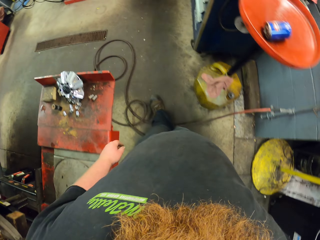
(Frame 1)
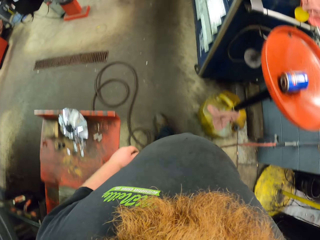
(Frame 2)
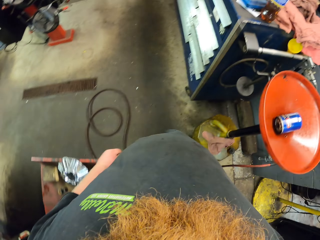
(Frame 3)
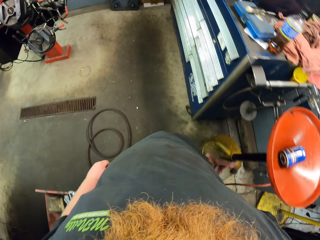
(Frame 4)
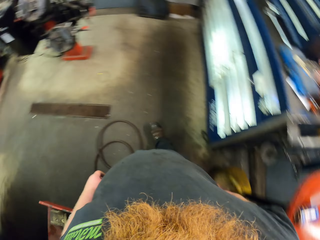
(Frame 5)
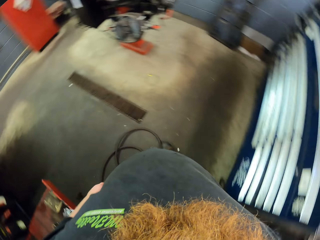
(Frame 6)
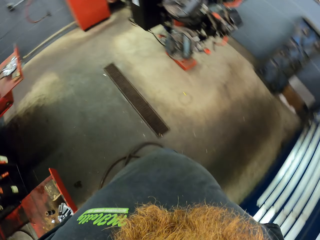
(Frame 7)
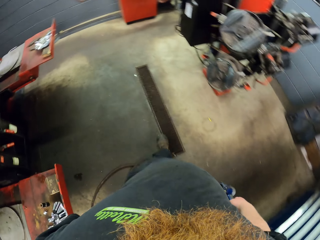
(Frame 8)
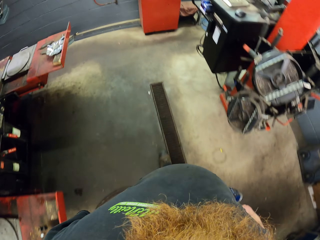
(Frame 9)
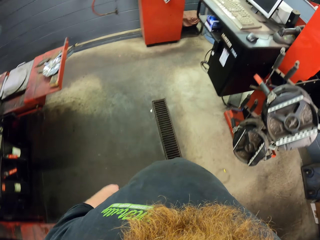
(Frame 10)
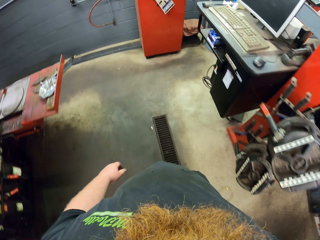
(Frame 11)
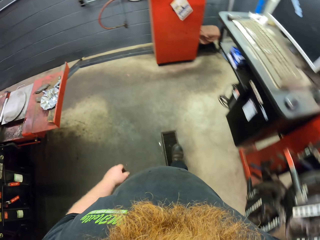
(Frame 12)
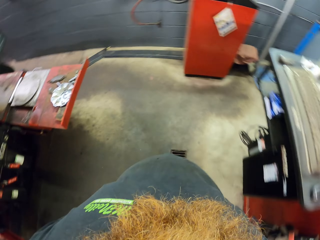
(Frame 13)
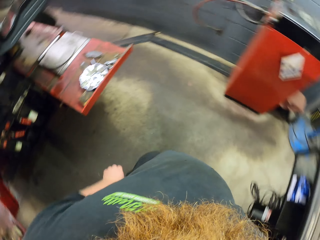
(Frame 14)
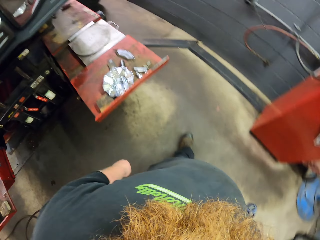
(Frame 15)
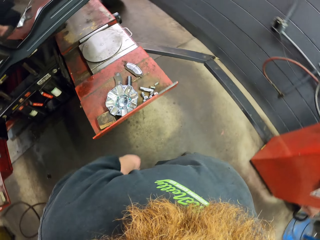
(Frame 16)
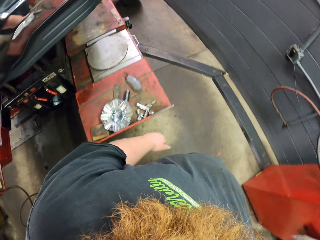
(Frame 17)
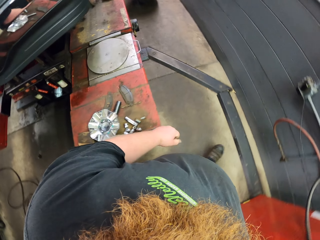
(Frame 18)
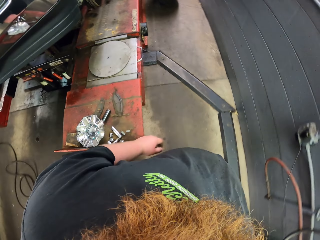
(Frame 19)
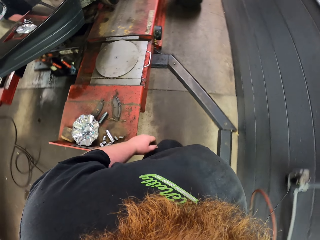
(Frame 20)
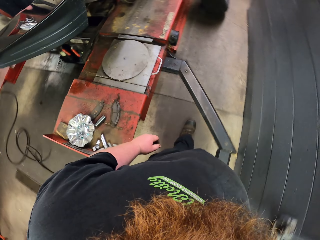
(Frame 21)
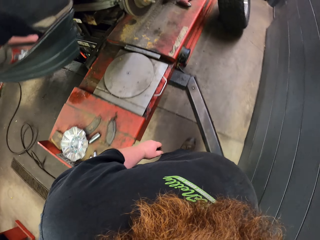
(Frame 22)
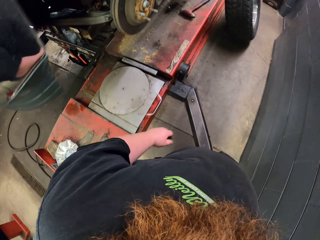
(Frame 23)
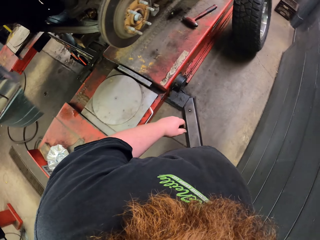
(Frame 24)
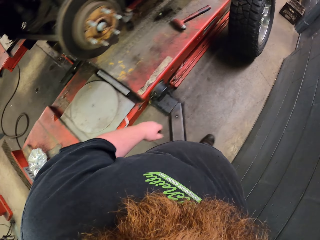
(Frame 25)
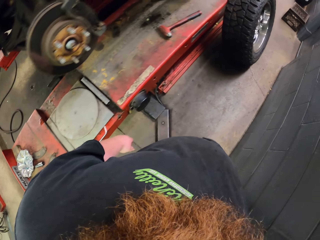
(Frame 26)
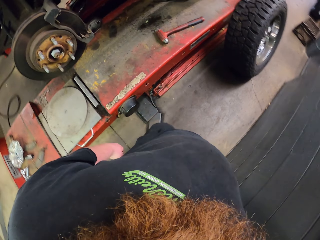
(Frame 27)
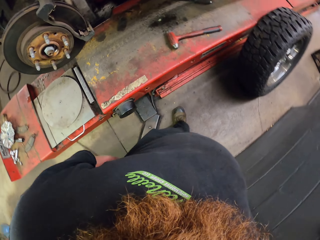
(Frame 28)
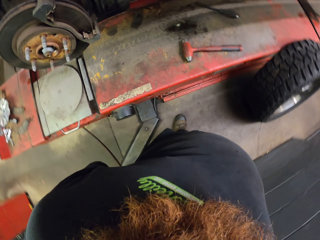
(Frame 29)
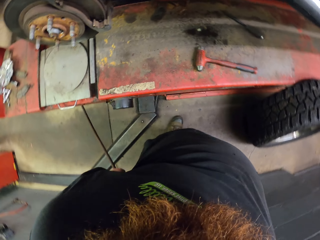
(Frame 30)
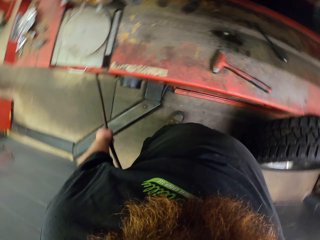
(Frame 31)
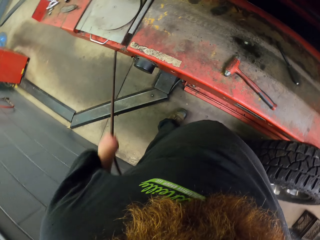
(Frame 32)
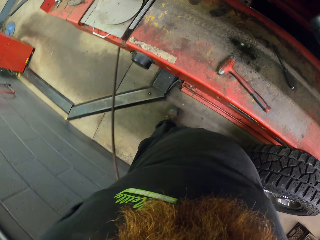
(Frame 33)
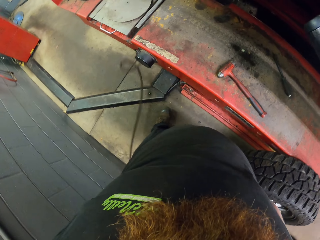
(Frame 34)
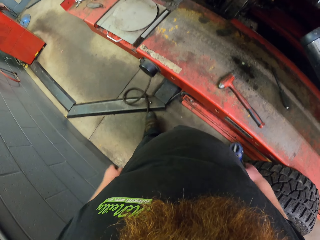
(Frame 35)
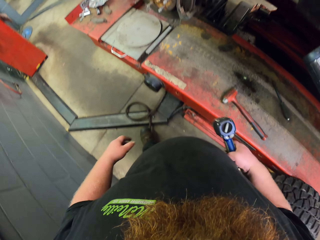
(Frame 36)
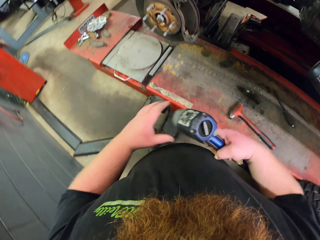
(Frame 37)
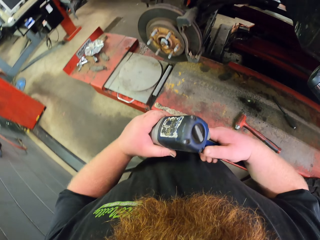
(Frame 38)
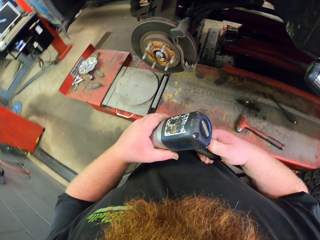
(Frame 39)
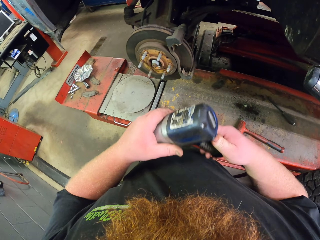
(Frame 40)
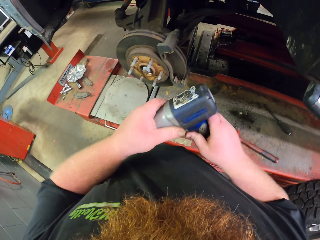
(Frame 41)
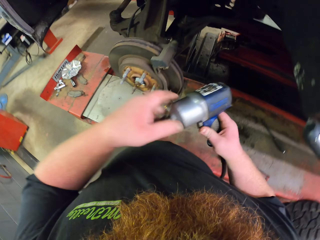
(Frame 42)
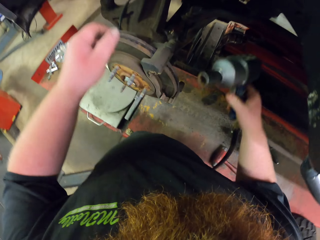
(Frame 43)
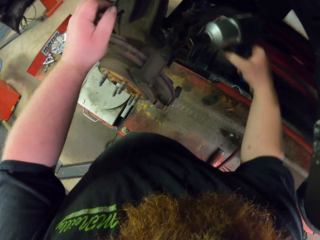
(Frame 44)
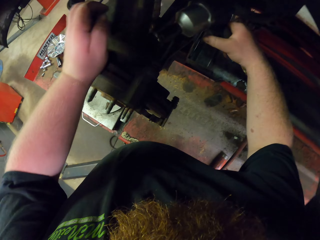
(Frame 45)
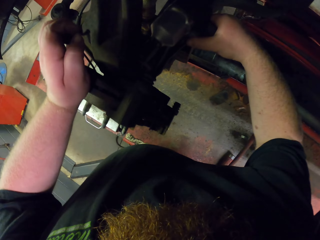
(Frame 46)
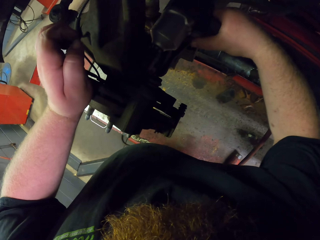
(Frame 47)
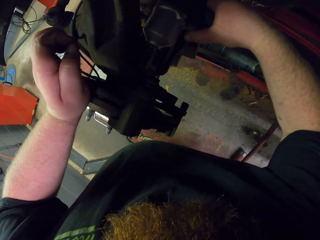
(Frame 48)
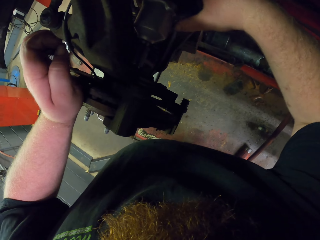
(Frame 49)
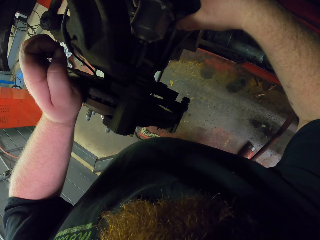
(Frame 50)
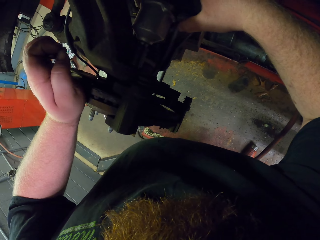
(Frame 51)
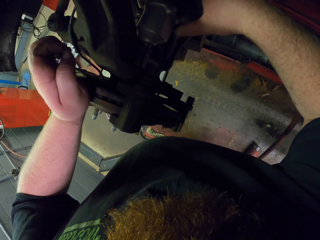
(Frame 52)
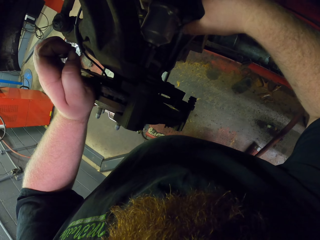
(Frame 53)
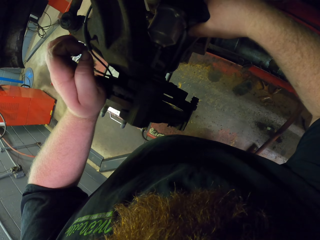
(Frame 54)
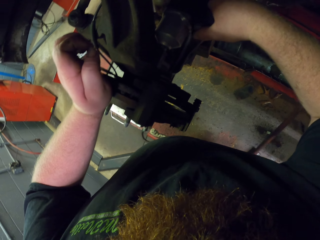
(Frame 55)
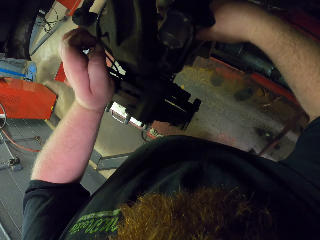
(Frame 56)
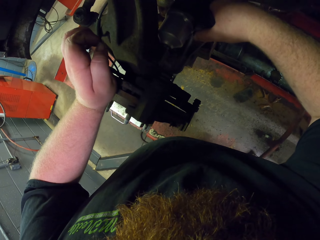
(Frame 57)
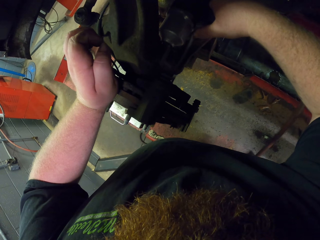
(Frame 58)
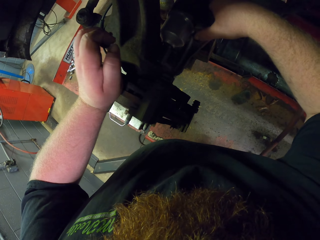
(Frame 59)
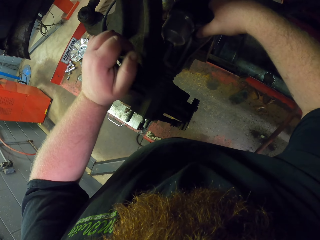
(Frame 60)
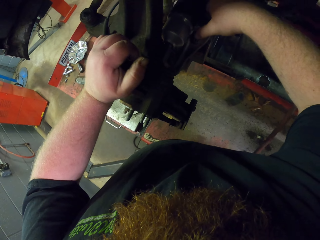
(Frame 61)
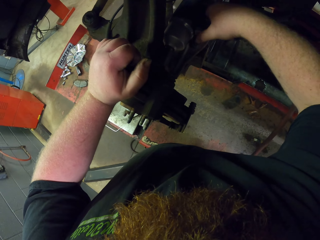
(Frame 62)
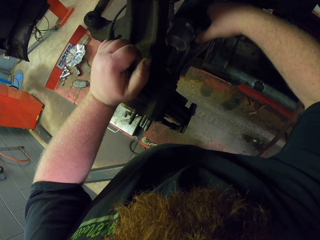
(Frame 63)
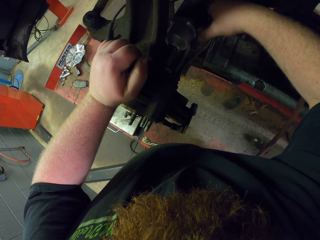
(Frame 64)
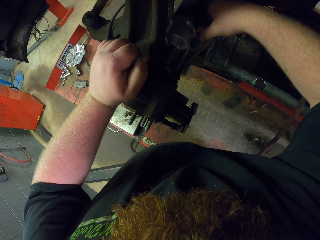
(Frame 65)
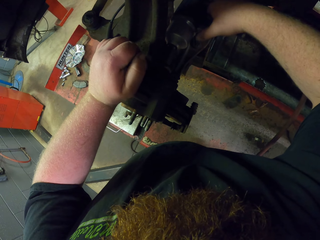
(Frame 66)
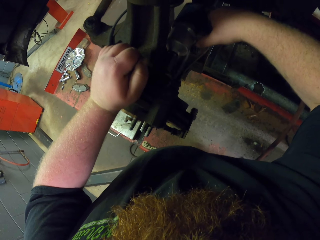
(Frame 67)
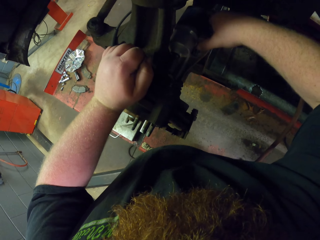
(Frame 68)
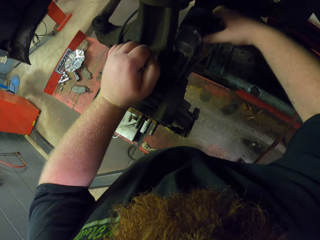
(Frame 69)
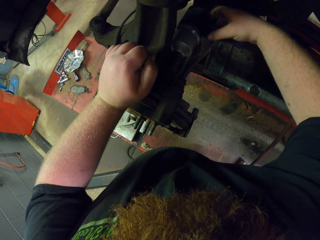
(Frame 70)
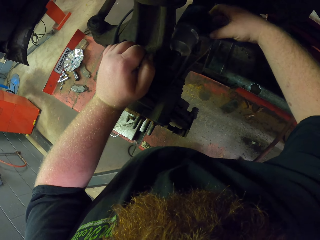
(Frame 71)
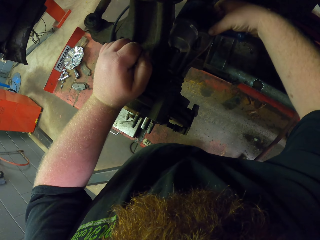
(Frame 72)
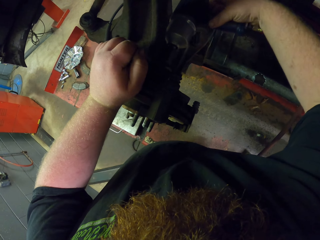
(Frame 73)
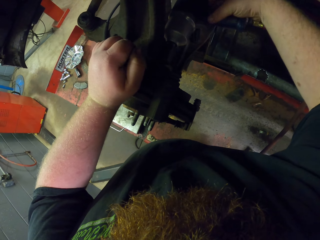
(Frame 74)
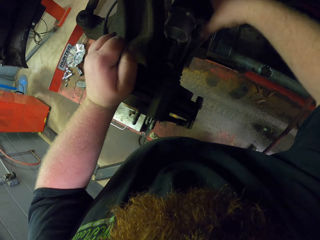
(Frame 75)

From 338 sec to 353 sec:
The camera wearer walks right, walks left, and walks to the other side of the vehicle. They place the nut gun on a nut and bolt inside the vehicle. They pull the nut and bolt.

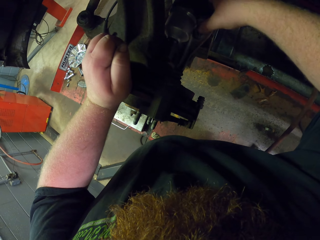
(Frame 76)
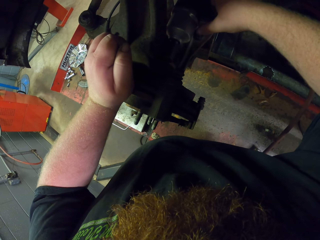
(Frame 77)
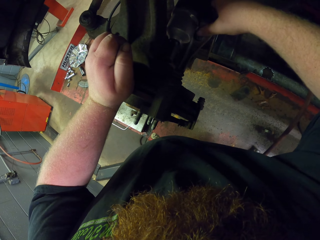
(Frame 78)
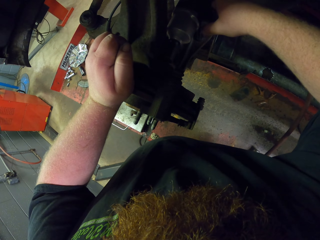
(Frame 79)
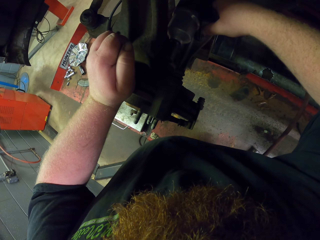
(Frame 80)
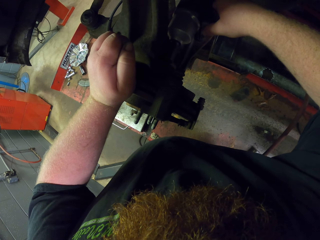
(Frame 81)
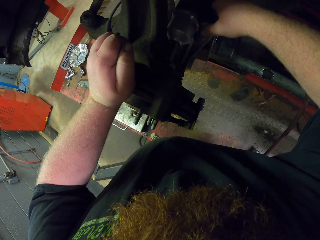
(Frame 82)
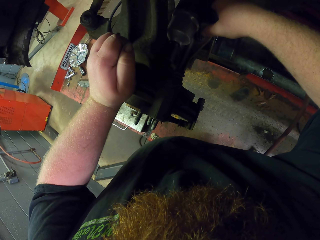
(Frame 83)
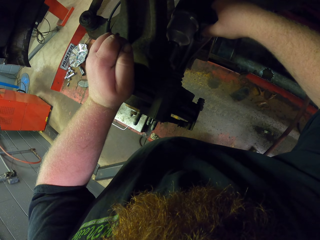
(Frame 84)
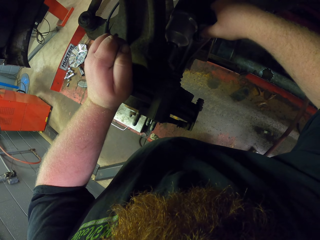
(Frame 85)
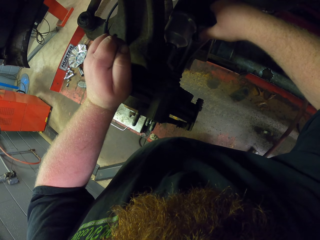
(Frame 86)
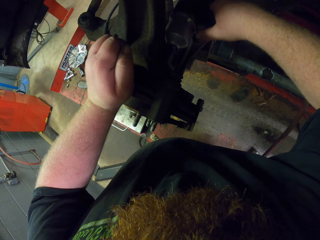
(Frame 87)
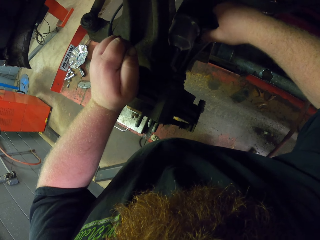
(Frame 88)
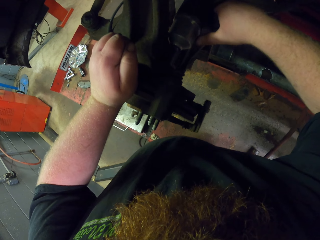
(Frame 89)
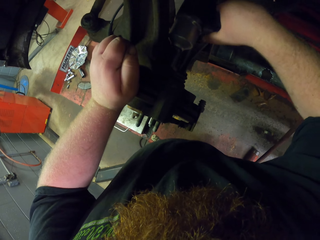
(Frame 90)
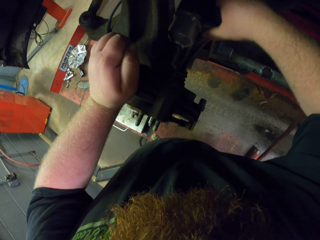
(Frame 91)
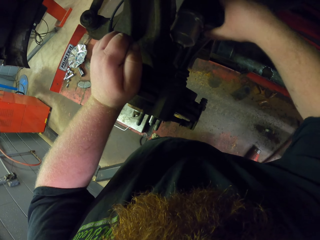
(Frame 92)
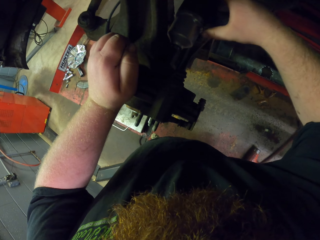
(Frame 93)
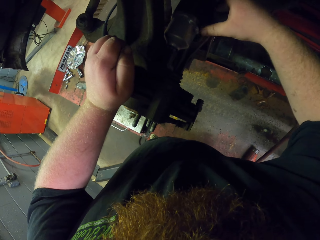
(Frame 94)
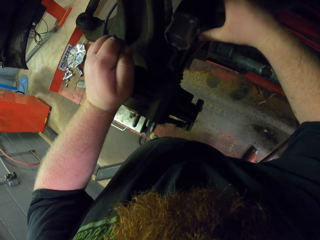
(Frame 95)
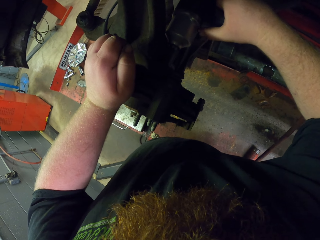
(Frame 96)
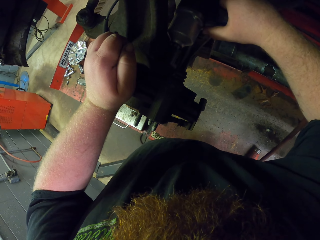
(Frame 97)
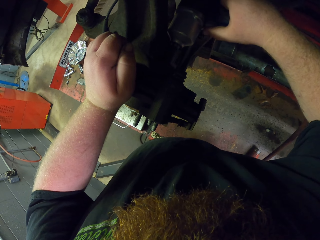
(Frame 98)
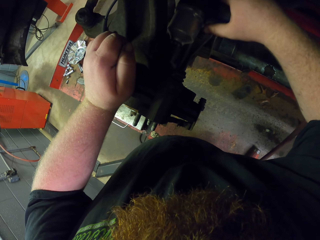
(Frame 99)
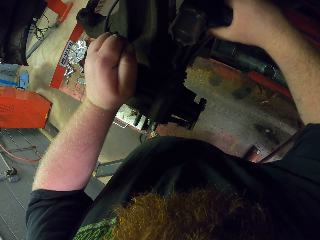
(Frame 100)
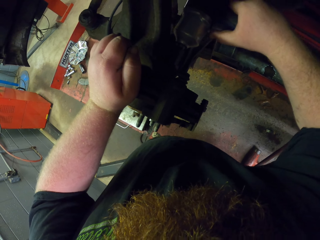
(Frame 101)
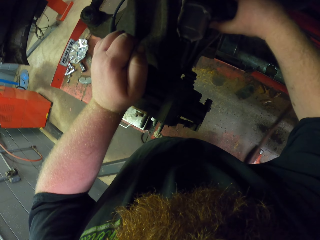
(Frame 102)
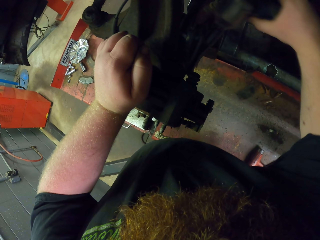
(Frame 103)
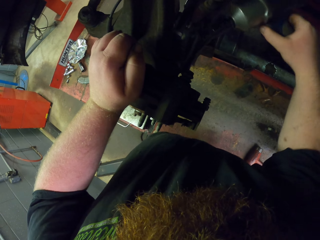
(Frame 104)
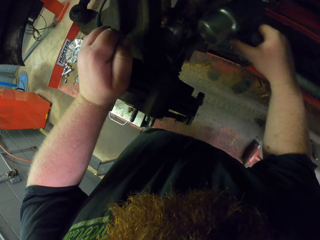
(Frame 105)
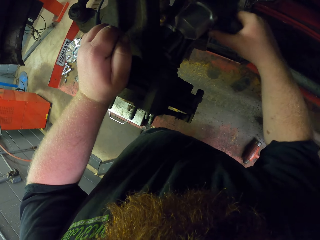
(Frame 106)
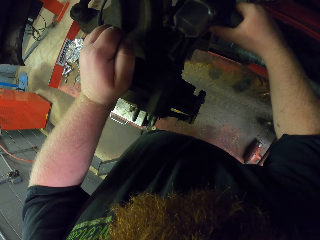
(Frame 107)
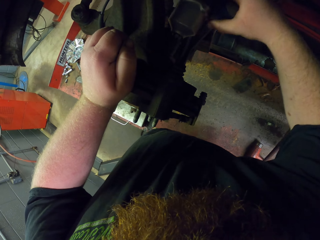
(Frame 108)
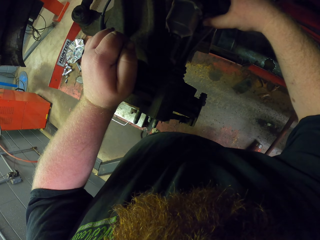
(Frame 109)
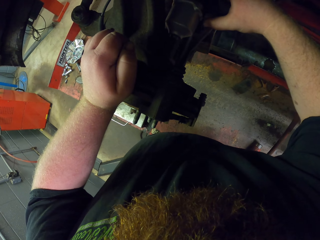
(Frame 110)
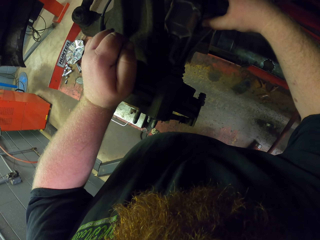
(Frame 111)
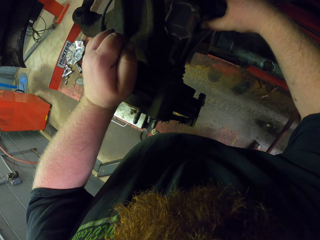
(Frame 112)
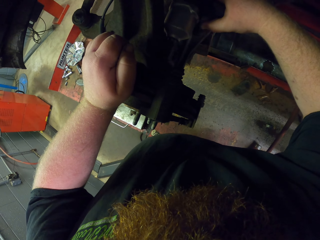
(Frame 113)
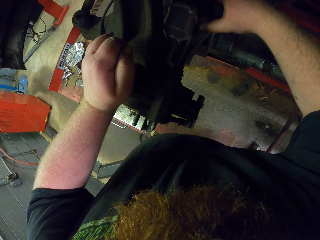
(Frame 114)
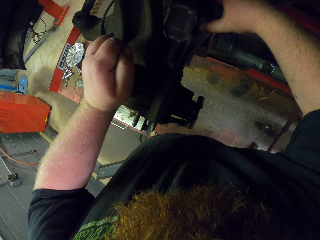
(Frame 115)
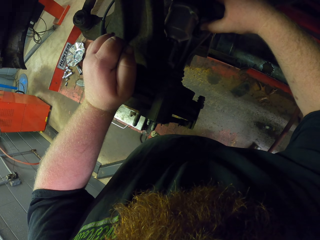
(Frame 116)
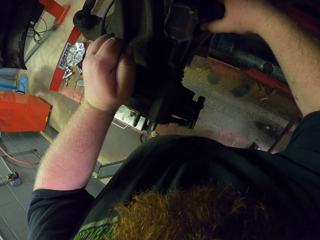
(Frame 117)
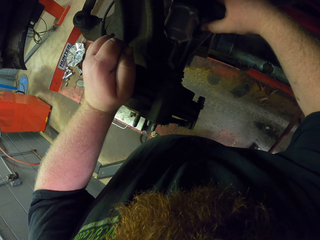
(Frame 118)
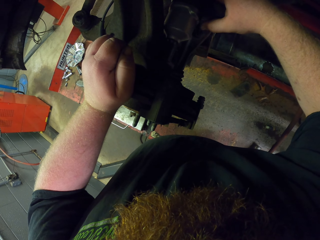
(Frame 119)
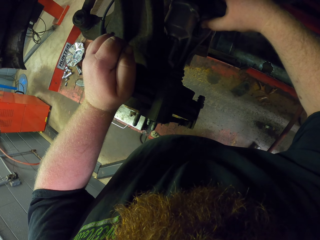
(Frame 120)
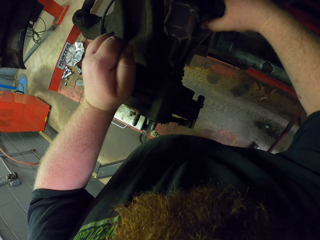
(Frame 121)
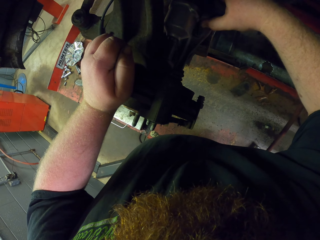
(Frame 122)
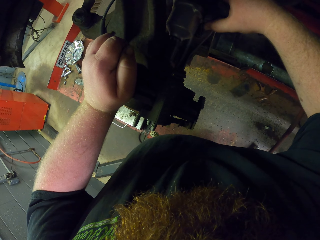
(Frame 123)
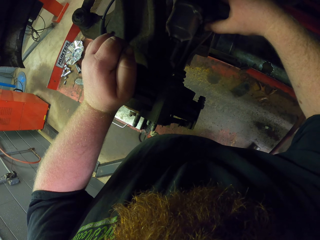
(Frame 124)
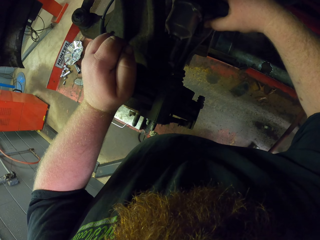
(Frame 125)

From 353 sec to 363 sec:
The camera wearer loosens the bolt. They place the nut gun on a nut and bolt. They pull the nut and bolt.
